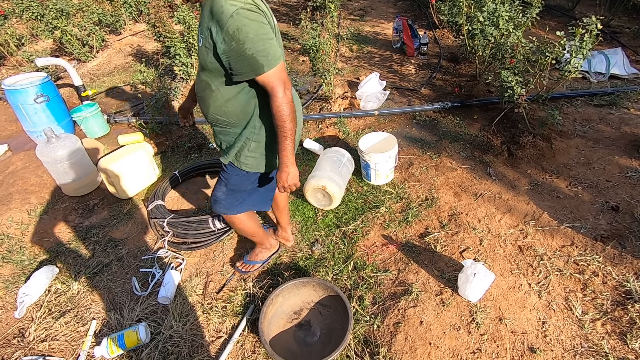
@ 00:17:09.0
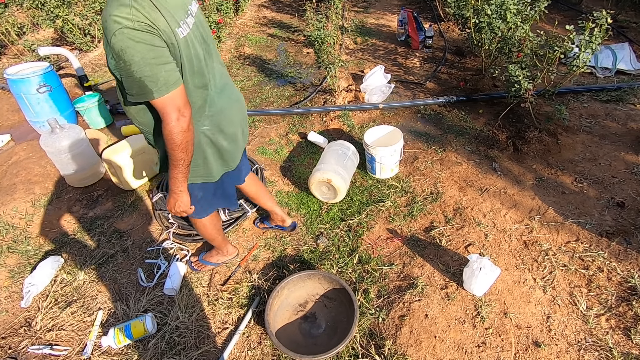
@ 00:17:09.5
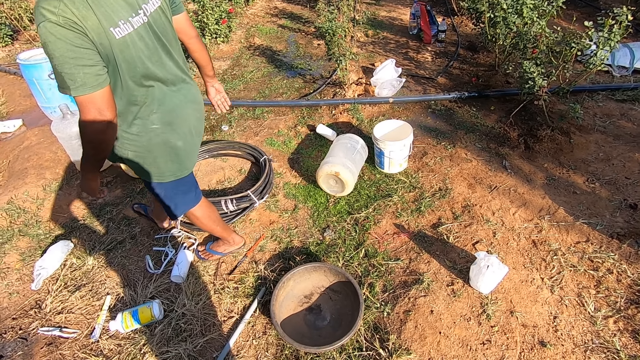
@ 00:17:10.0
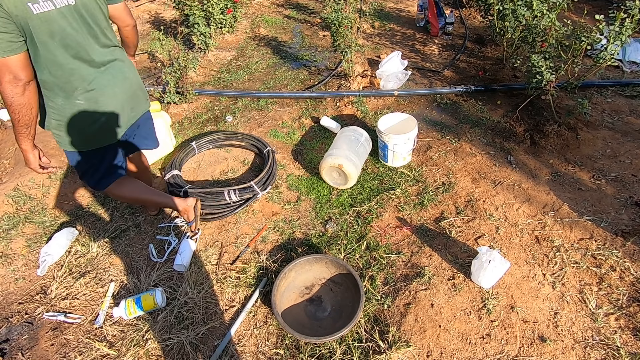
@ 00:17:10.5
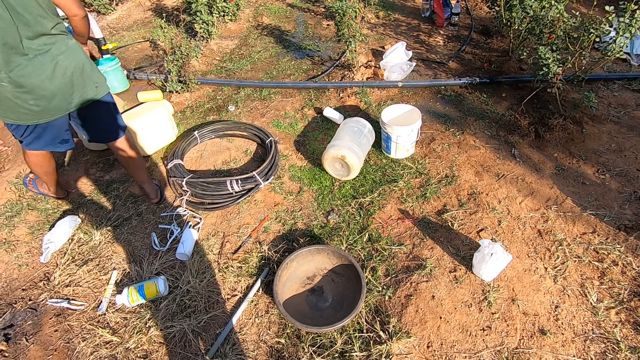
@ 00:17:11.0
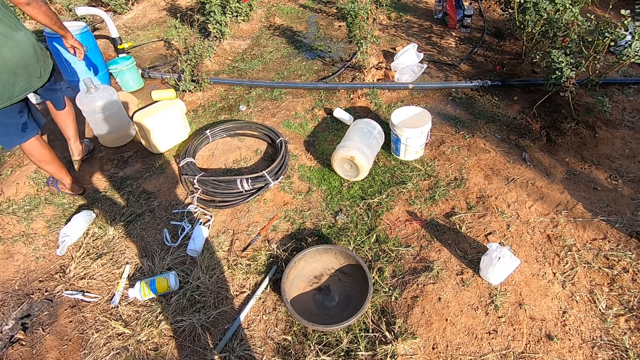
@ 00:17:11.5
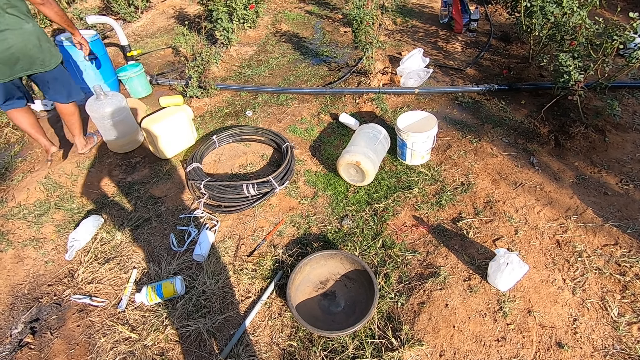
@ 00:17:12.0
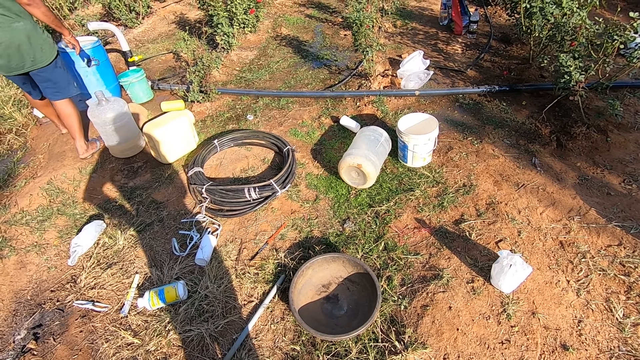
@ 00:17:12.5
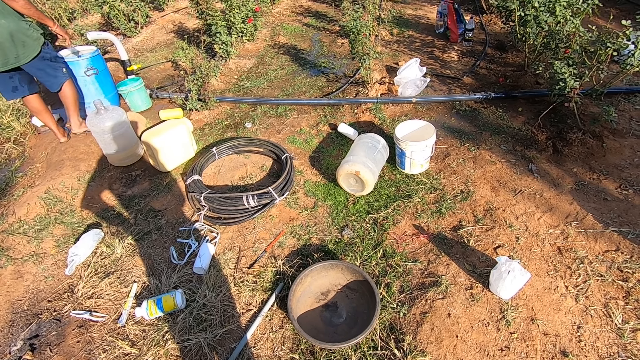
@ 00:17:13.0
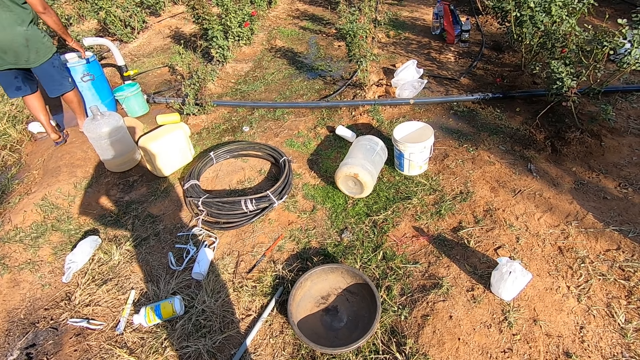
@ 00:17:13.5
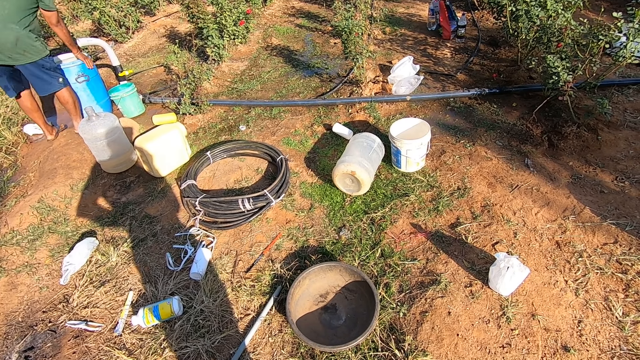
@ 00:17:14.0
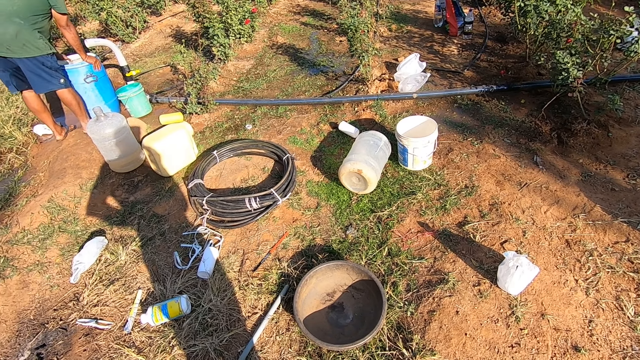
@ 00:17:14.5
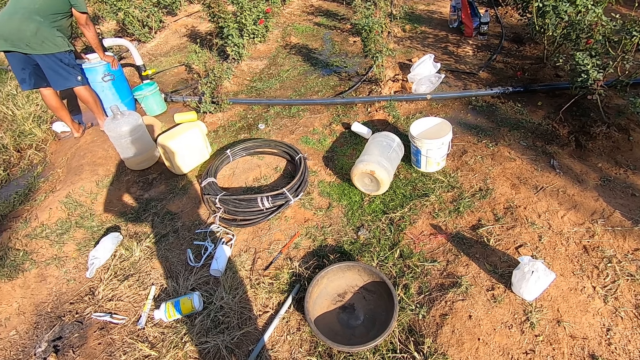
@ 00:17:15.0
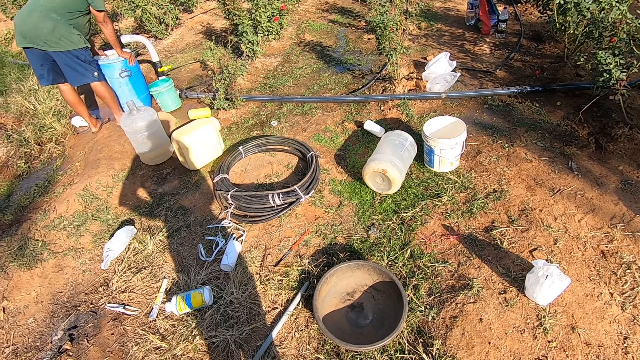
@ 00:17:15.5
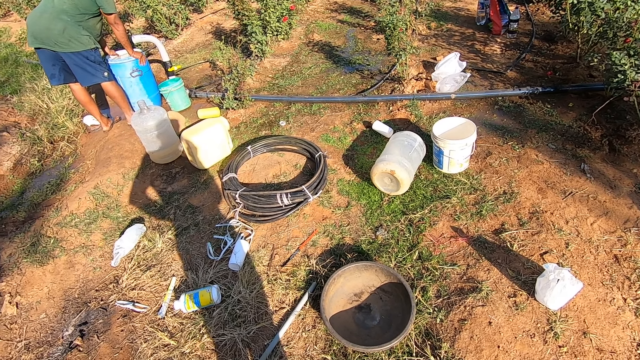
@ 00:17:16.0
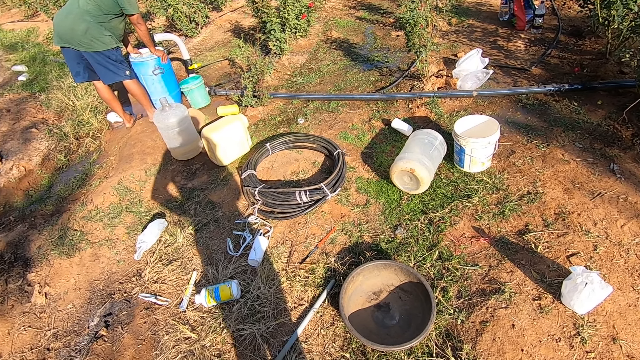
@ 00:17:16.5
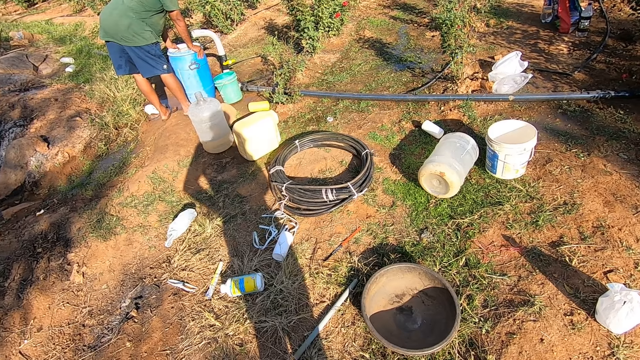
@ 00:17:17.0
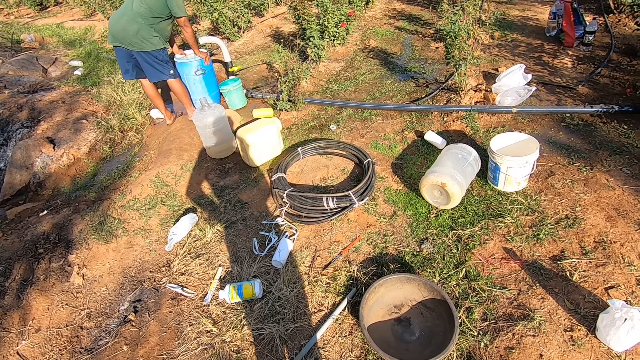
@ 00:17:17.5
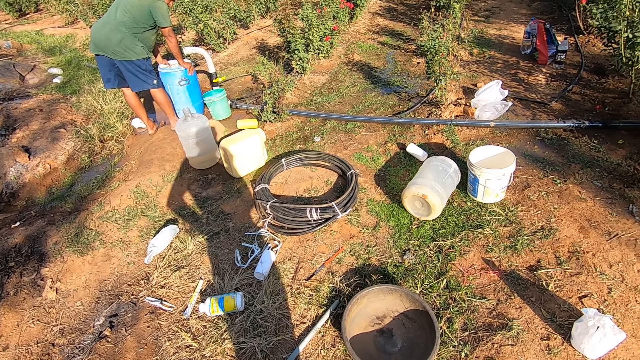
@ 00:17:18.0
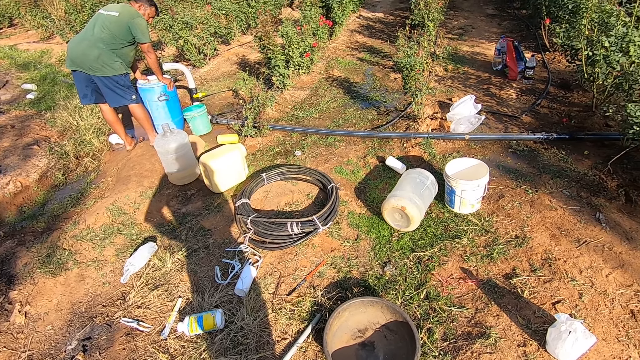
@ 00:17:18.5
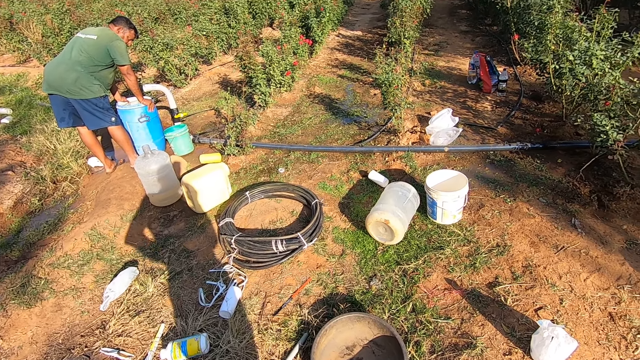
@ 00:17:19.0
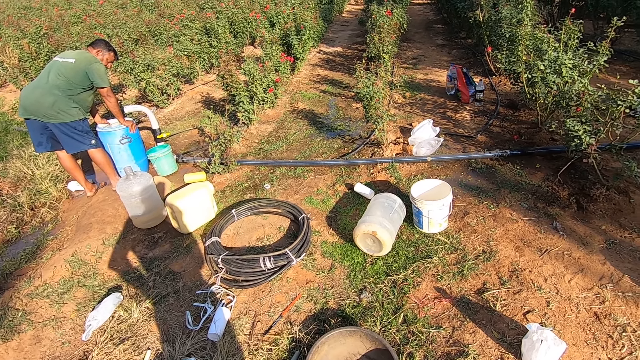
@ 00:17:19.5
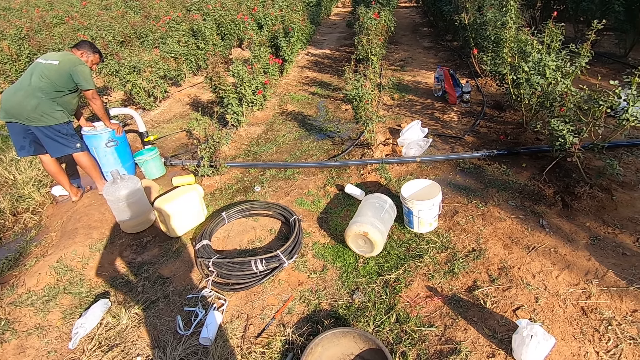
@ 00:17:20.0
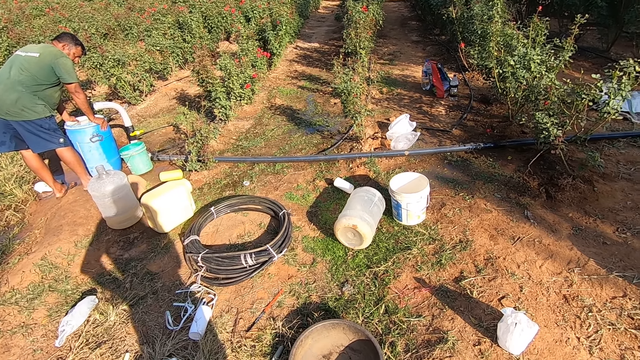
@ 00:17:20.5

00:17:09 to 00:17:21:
A man walks around the garden. The man holds a water drum on the ground with both hands.

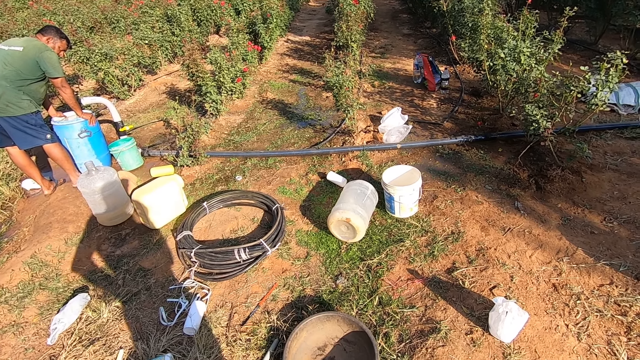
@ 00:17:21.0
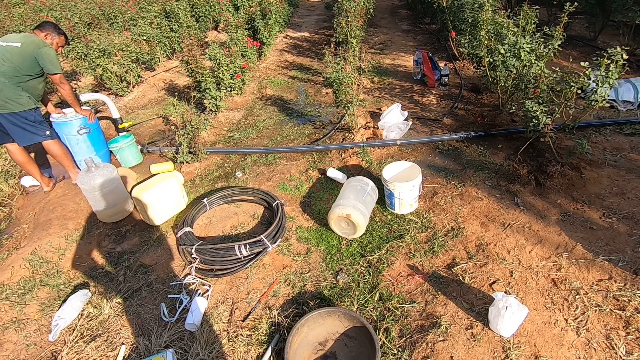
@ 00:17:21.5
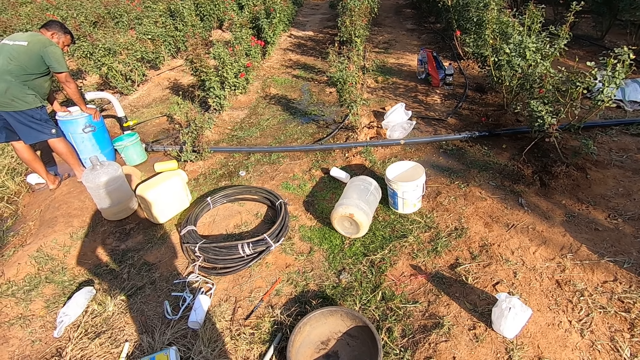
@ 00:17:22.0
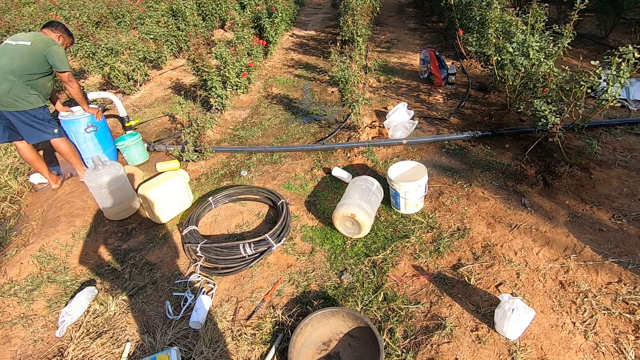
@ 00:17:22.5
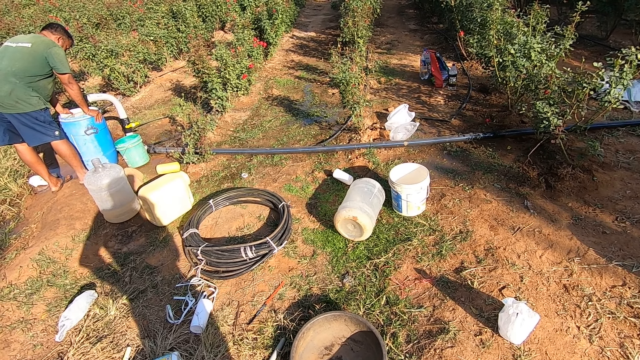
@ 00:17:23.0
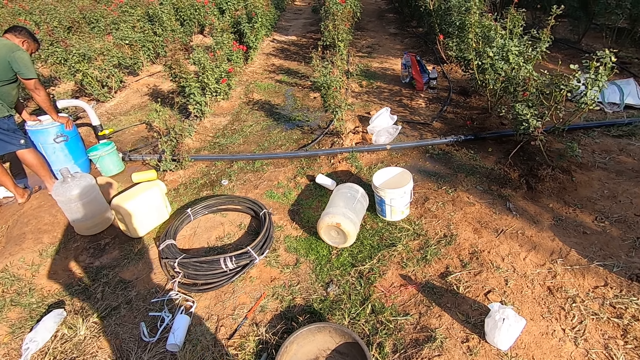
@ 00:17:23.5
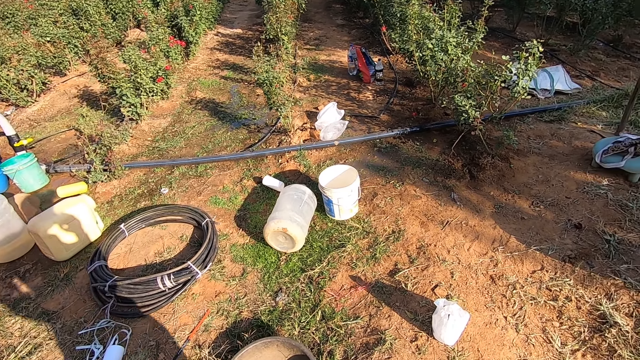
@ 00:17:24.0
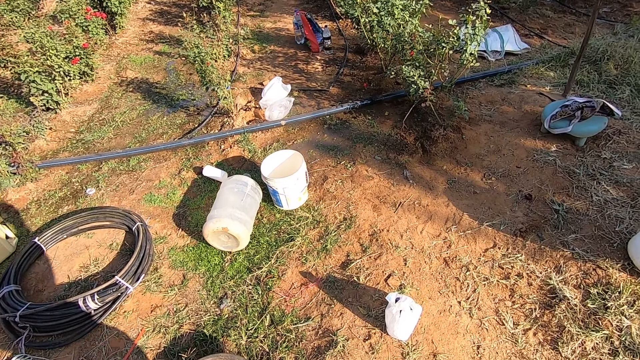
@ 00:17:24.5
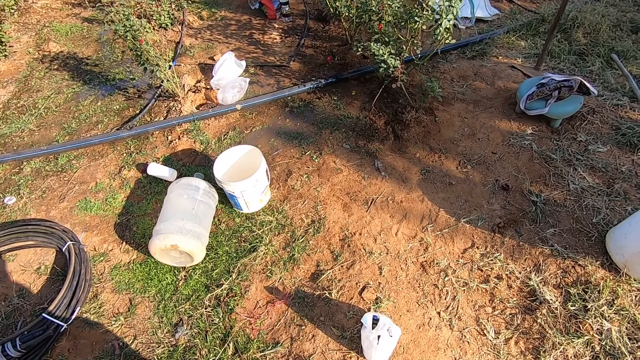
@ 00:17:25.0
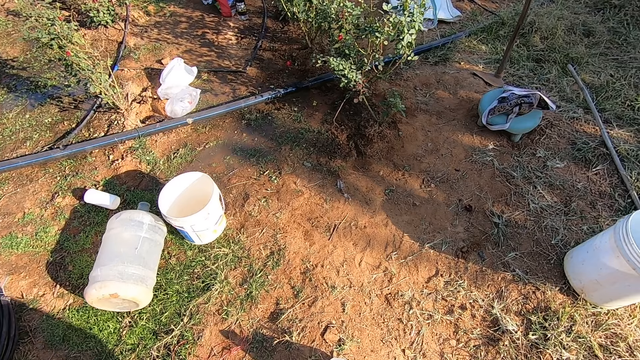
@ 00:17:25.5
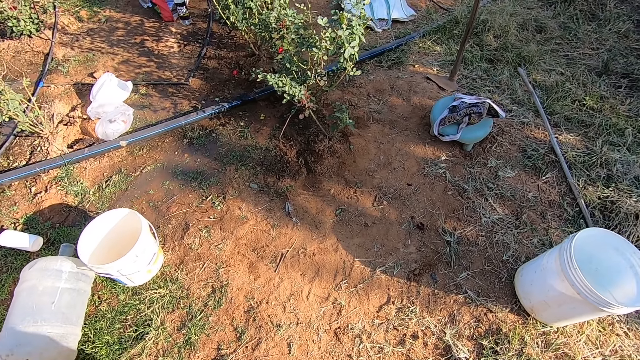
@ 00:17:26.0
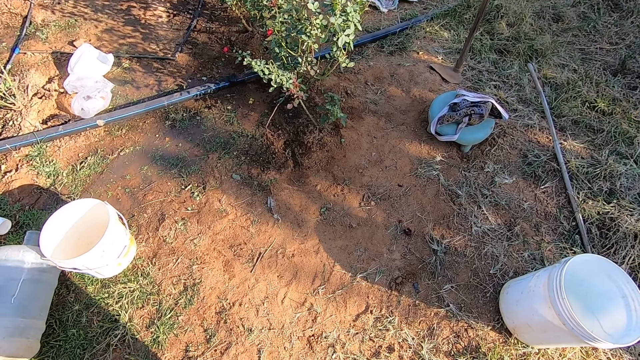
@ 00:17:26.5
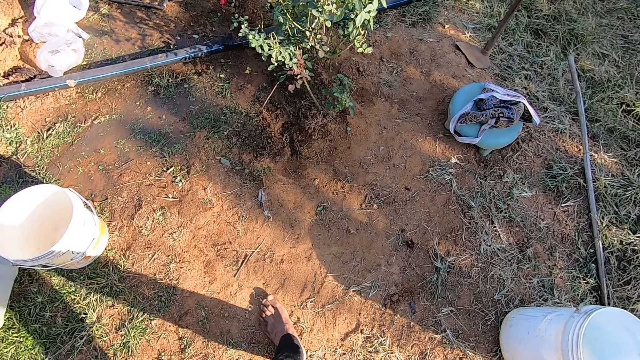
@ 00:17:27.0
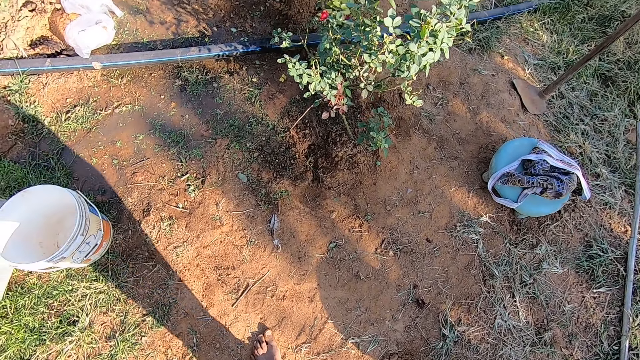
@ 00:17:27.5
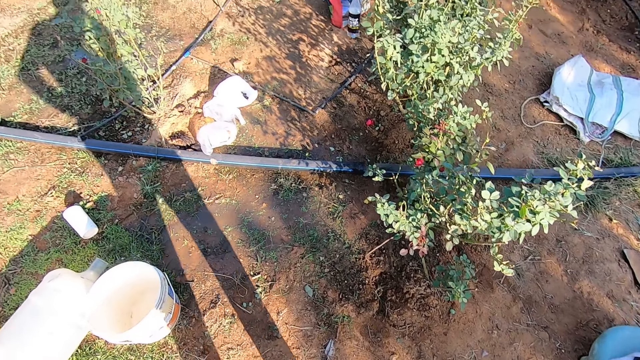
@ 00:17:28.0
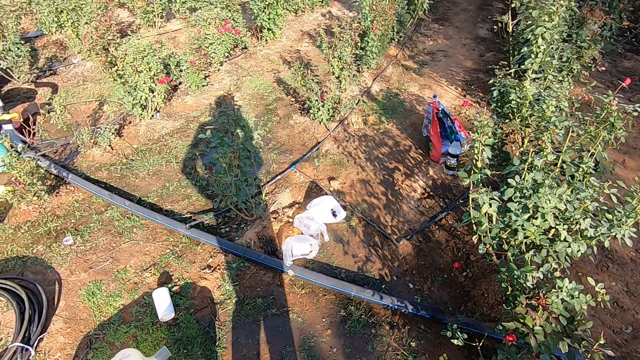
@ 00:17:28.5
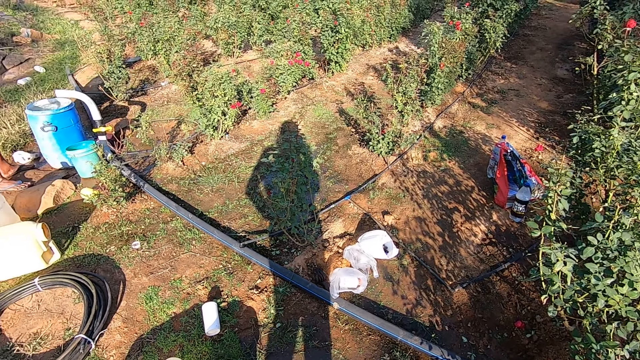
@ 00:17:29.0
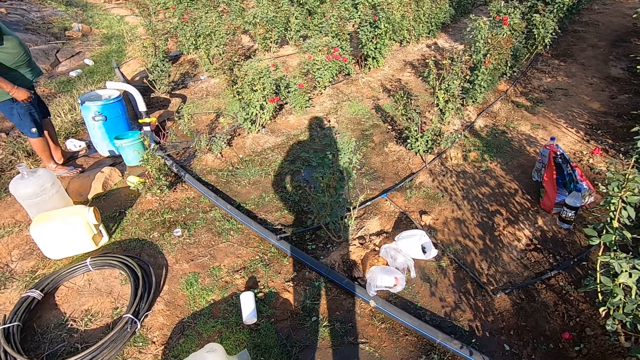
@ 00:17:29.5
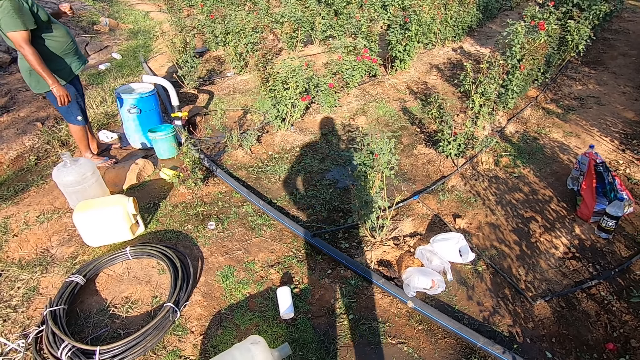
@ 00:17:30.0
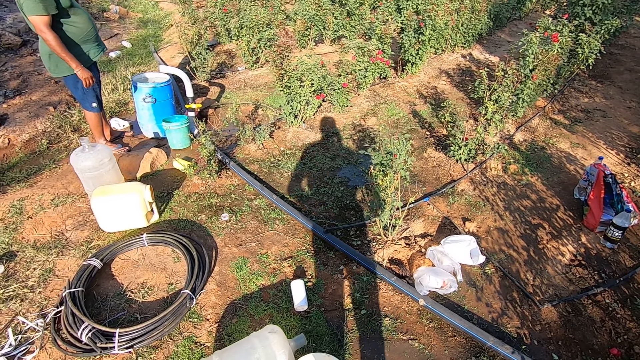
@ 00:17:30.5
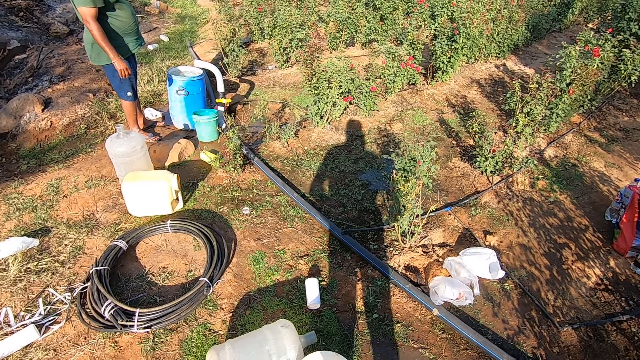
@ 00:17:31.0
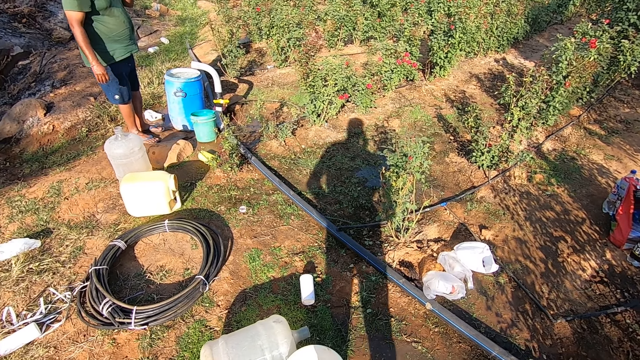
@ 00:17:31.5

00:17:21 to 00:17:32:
The camera wearer walks around the garden.
